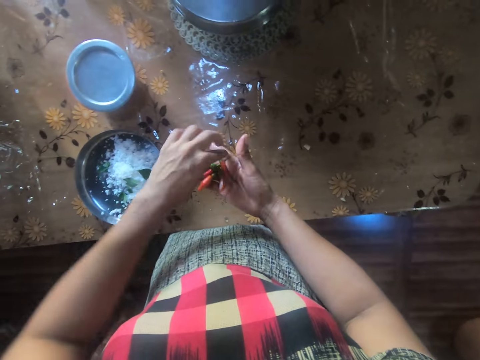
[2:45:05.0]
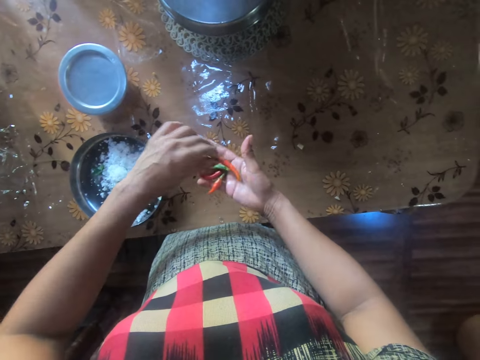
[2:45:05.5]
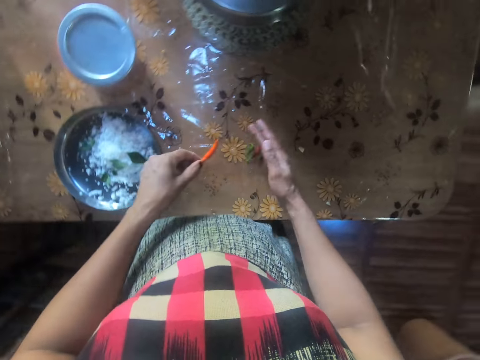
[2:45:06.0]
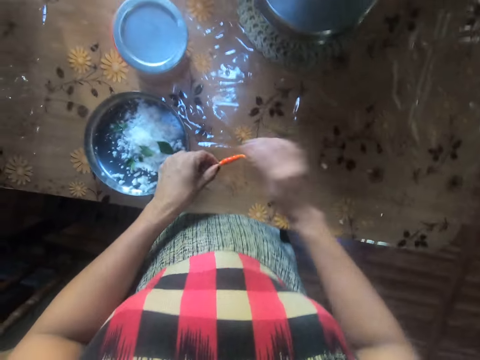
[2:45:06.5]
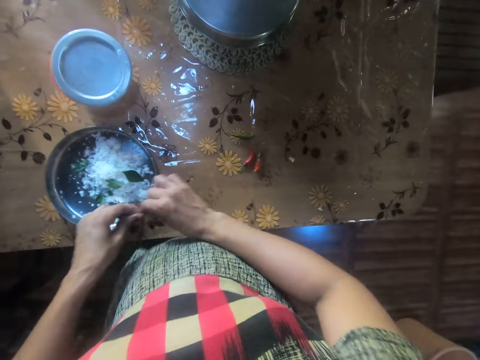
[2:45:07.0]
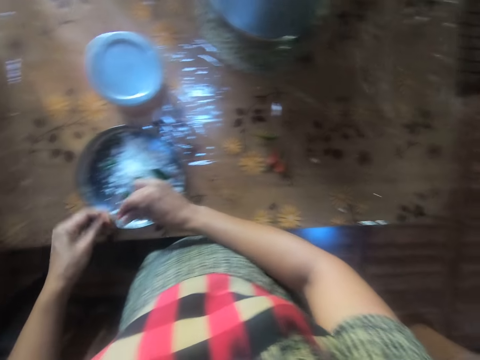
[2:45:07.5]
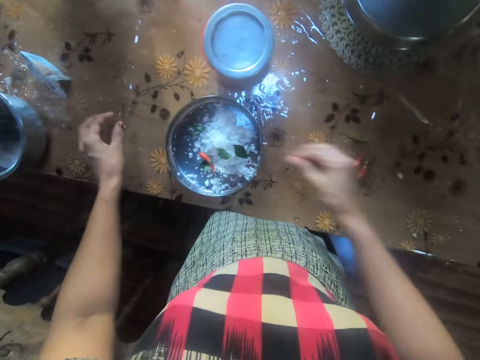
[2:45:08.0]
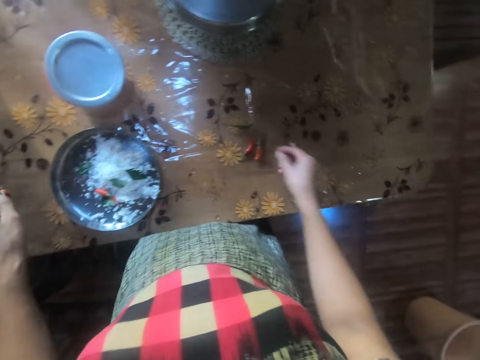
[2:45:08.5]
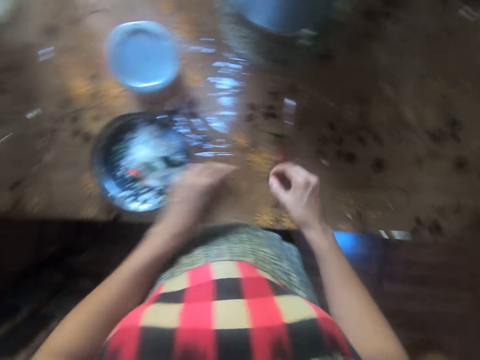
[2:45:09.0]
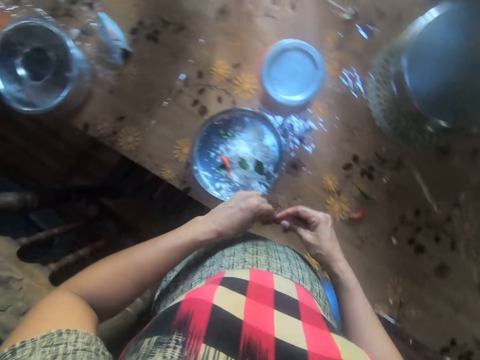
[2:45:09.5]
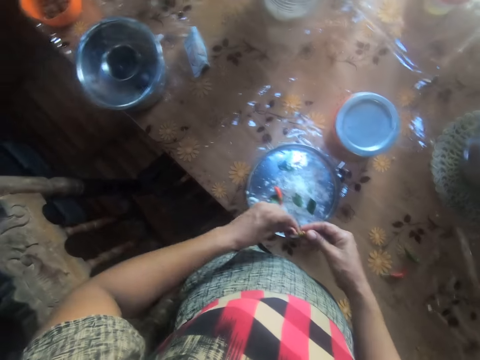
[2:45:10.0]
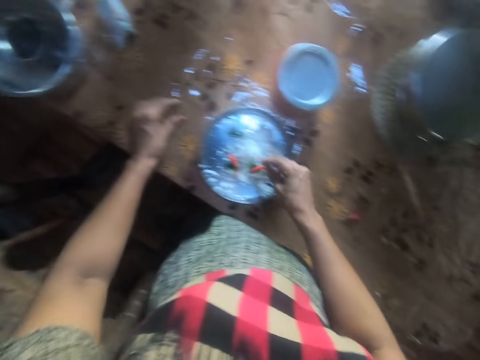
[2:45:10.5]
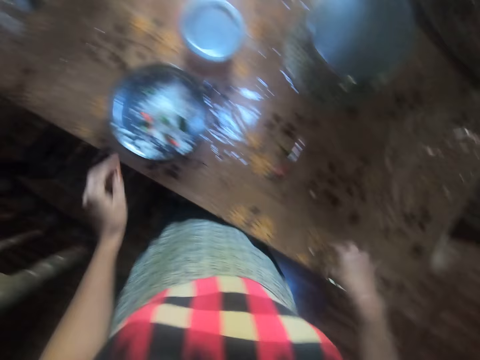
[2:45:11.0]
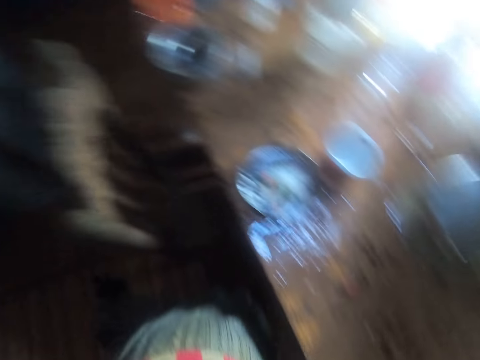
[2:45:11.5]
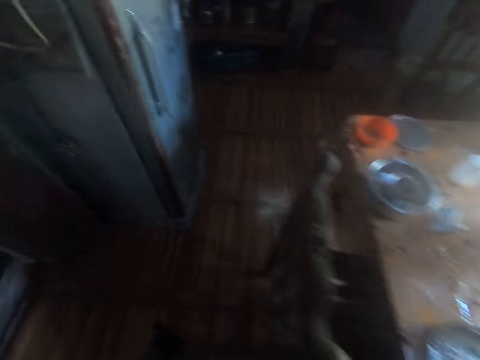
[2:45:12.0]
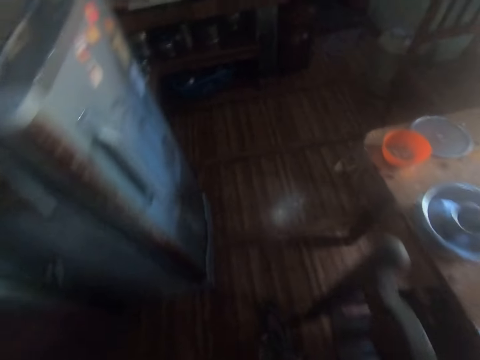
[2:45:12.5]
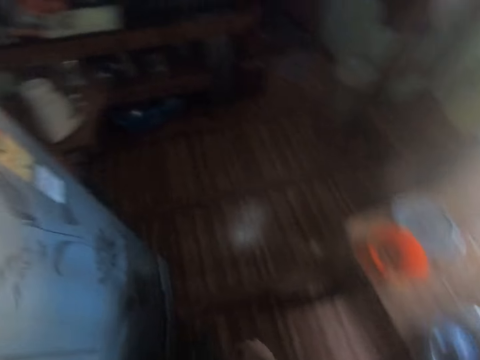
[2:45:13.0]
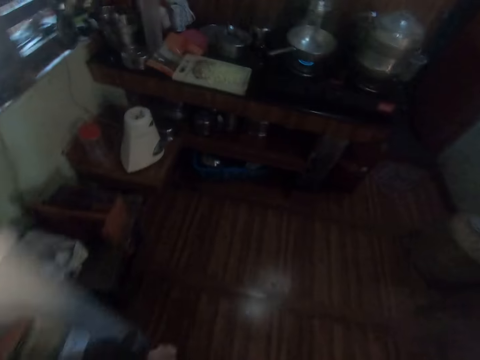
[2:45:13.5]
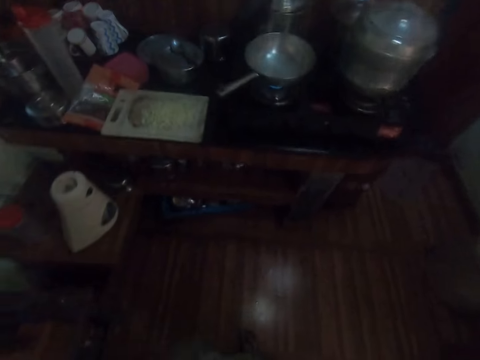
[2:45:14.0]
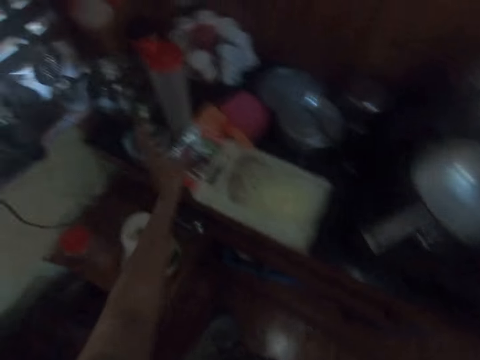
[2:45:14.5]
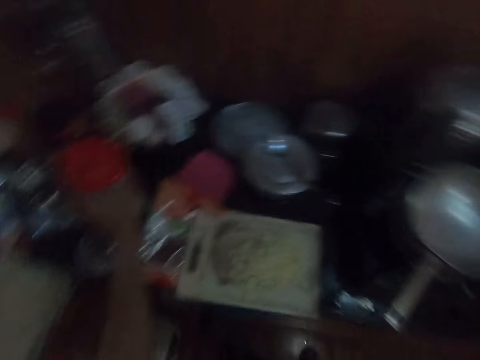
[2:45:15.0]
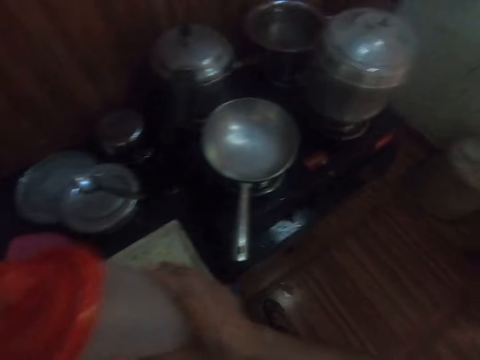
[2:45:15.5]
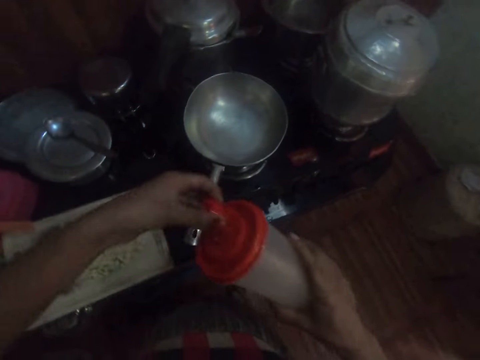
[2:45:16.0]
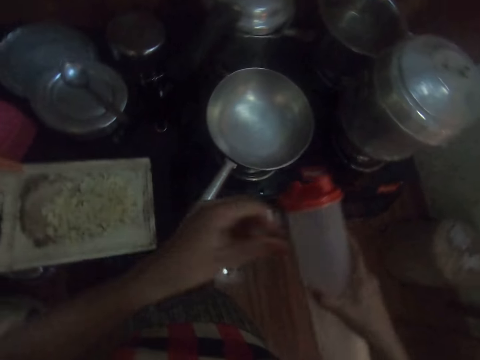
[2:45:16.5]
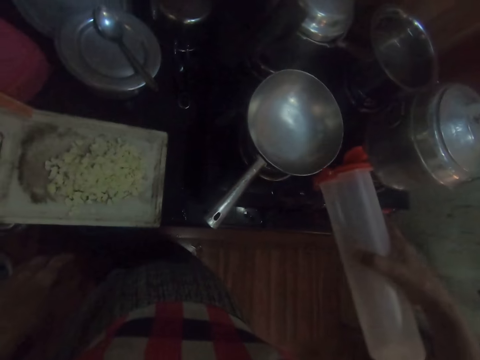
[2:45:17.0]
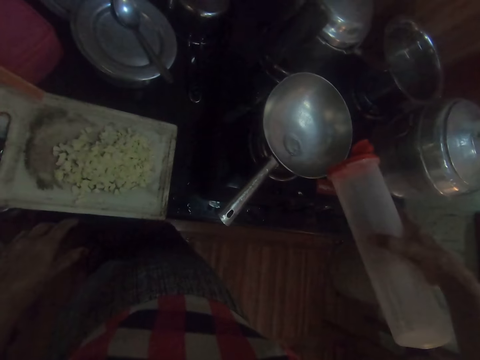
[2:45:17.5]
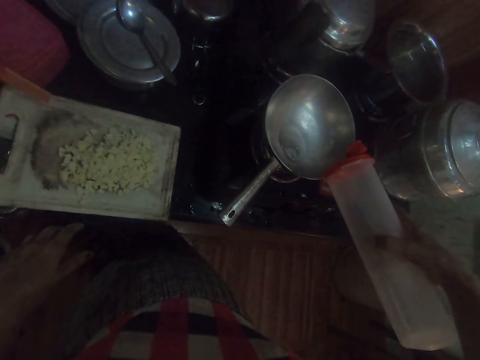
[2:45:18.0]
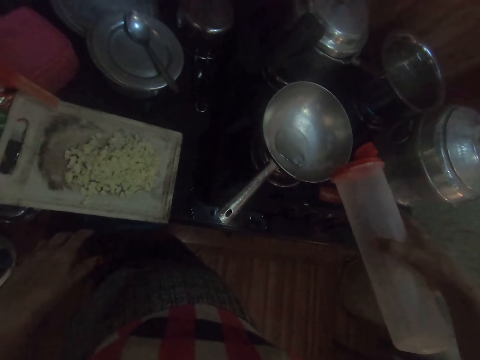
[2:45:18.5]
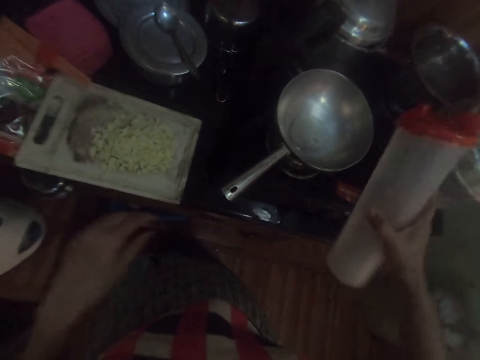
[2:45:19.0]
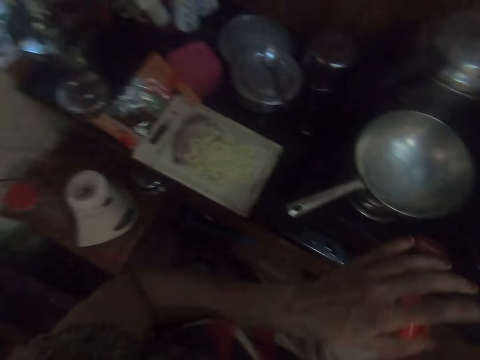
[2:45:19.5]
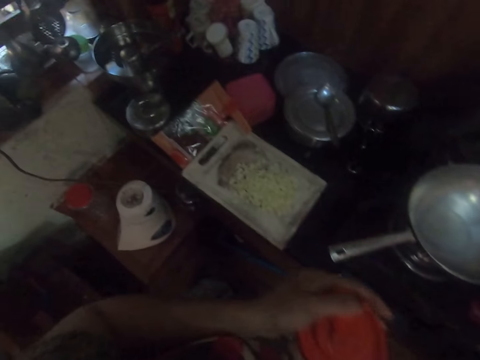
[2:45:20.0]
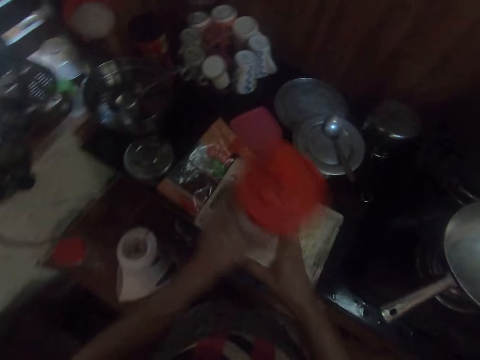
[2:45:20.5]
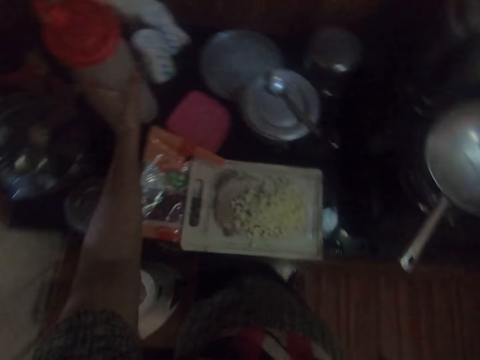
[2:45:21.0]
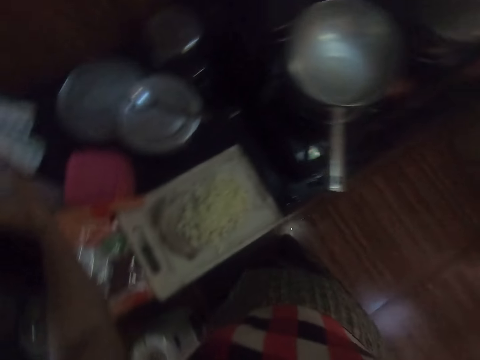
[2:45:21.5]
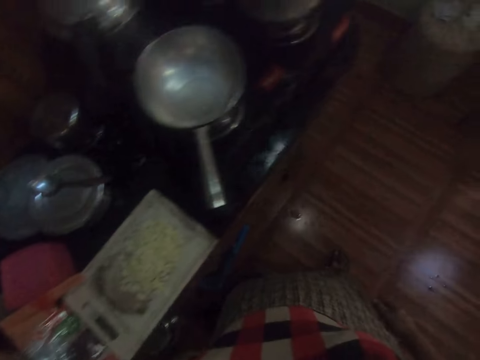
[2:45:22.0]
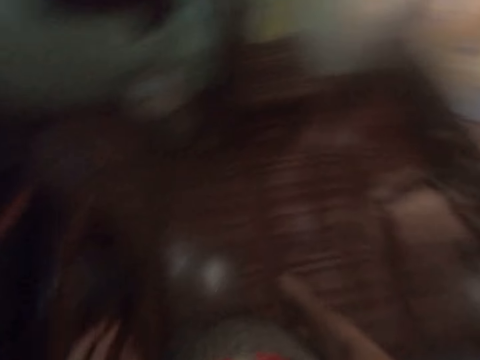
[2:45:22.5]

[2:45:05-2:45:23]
The camera wearer picks up the chili pepper with her left hand. She drops the chili peppers on the table with her right hand. She passes the chili pepper to her right hand. She detaches the chili pepper stalk with her left hand. She drops the chili pepper into the cheese plate with her right hand. She drops the chili pepper stalk on the table with her left hand. She picks up the chili pepper from the table with her right hand. She detaches the chili pepper stalk with her left hand. She drops the chili pepper into the cheese plate with her right hand. She drops the chili pepper stalk on the table with her left hand. She picks up a bottle of oil from the cupboard with her left hand. She passes the bottle to her right hand. She opens the bottle with her left hand. She pours some oil from the bottle into the frying pan with her right hand. She covers the bottle with her left hand. She passes the bottle to her left hand. She drops the bottle on the cupboard with her left hand.

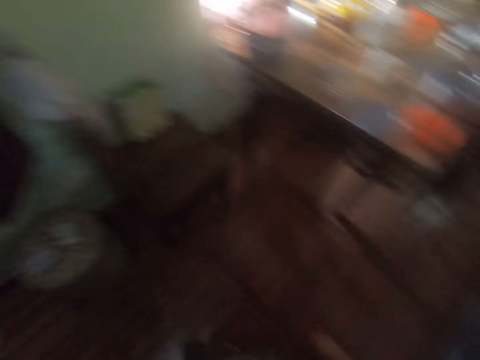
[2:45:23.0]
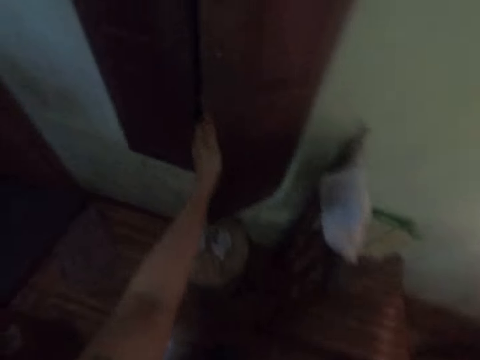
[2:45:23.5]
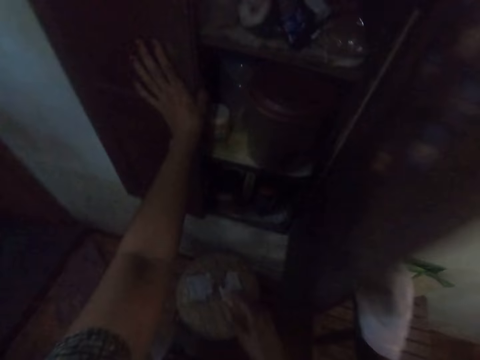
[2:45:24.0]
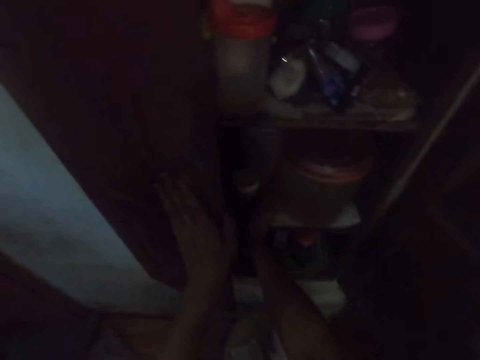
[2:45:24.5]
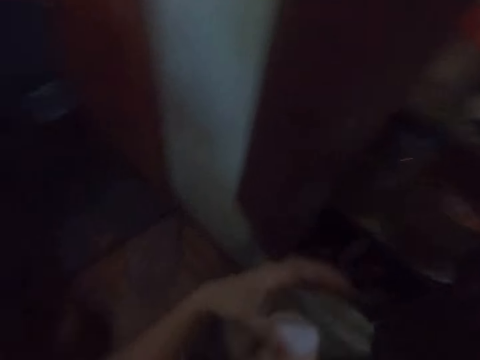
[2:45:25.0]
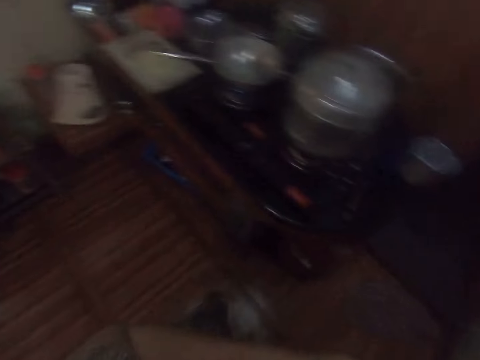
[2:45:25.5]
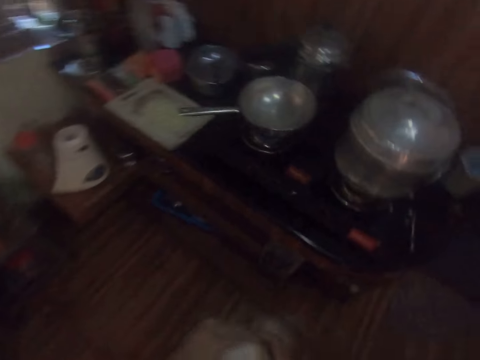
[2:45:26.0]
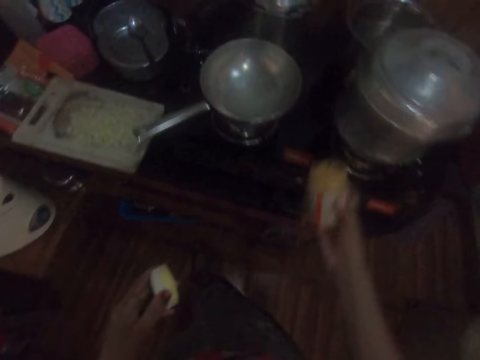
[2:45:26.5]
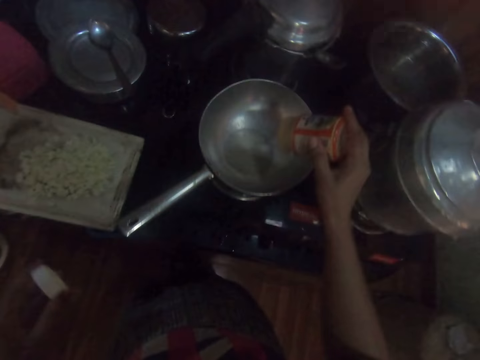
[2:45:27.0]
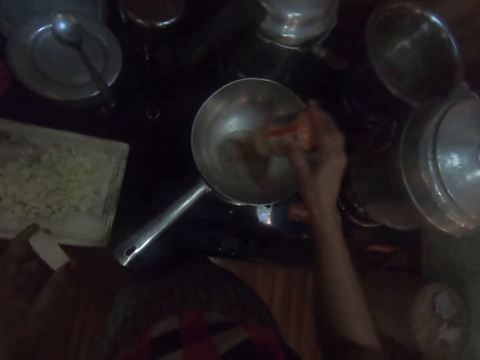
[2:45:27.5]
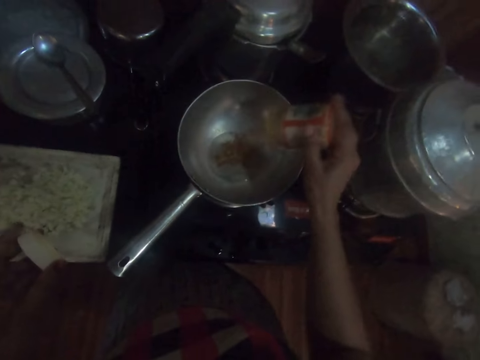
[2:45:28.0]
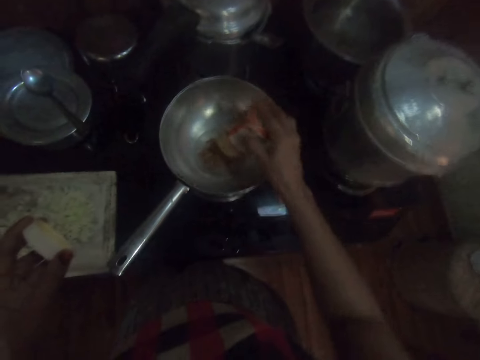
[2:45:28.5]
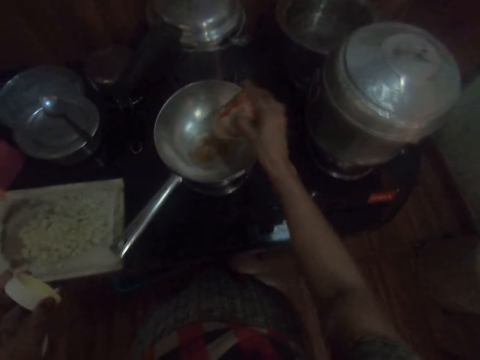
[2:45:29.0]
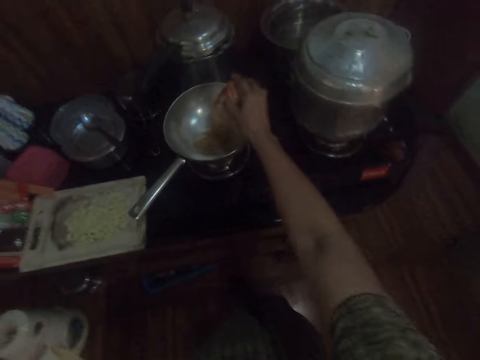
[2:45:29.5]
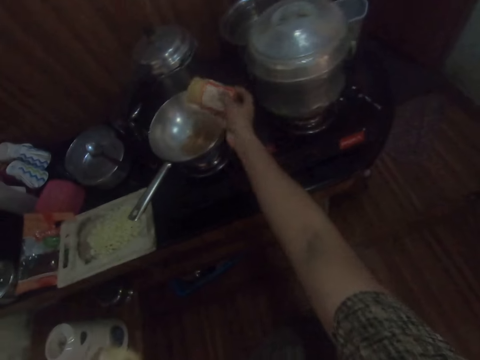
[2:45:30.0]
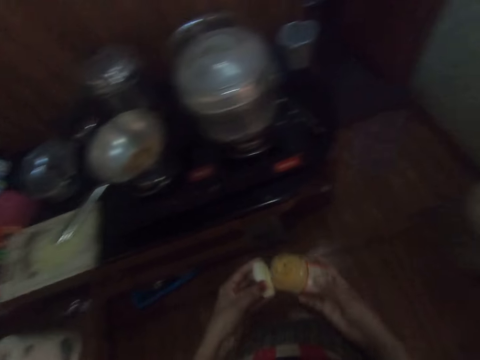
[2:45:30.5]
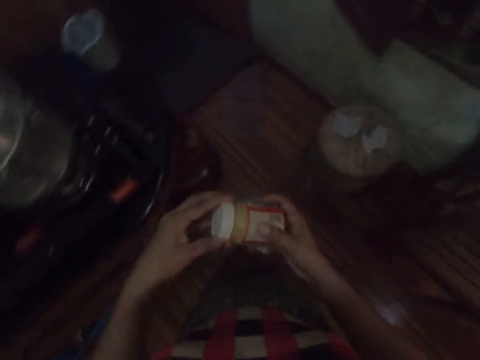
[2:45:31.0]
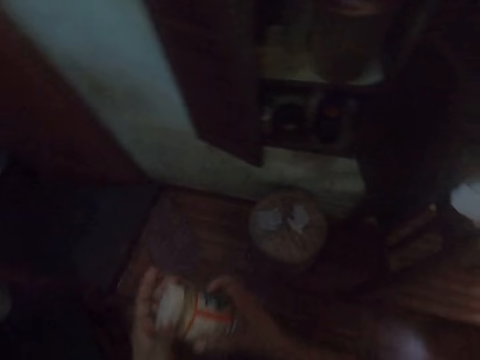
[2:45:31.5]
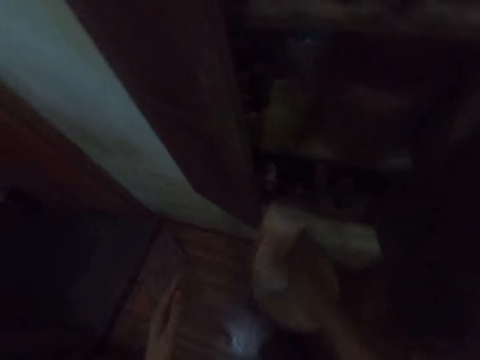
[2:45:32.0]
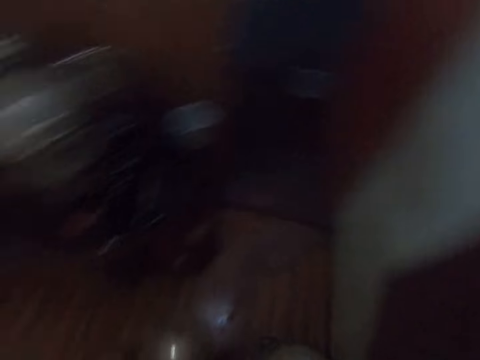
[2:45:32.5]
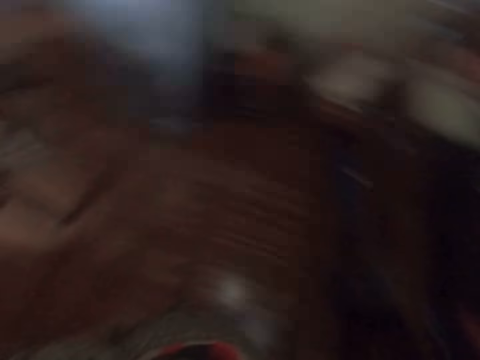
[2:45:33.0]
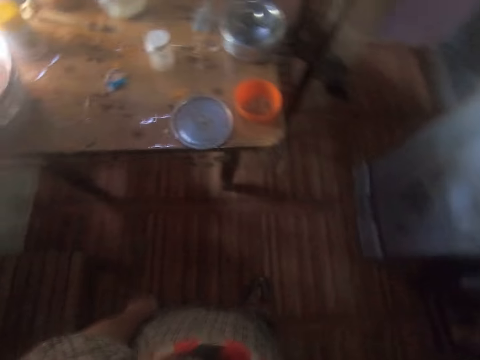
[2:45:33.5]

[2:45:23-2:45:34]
The camera wearer opens a cupboard with her left hand. She places her left hand on the cupboard. She picks up a bottle from the cupboard with her right hand. She opens the bottle's lid with her left hand. She pours some spice from the bottle into the frying pan with her right hand. She covers the bottle with the lid in her left hand. She drops the bottle in the cupboard with her right hand.
